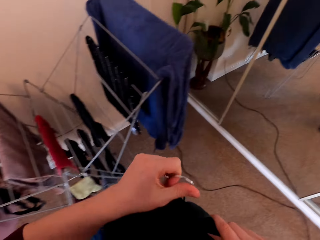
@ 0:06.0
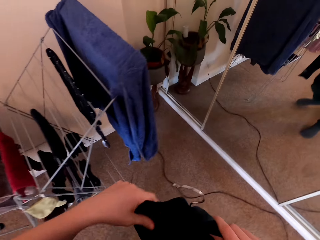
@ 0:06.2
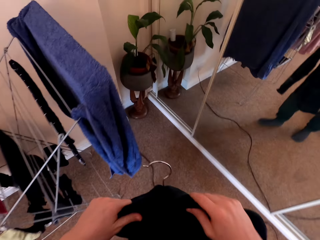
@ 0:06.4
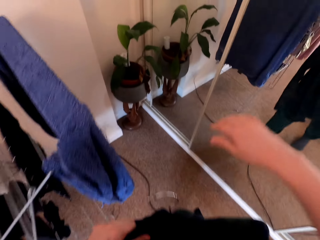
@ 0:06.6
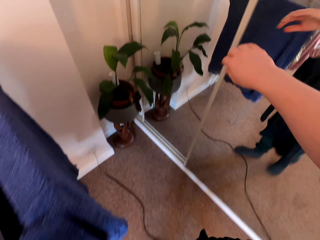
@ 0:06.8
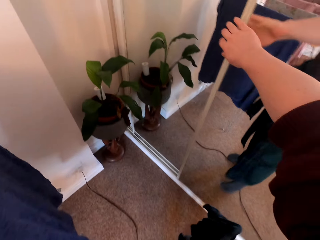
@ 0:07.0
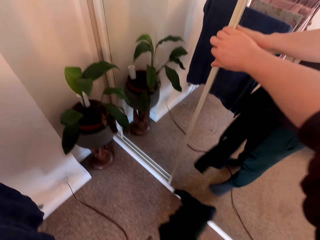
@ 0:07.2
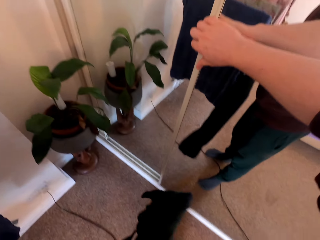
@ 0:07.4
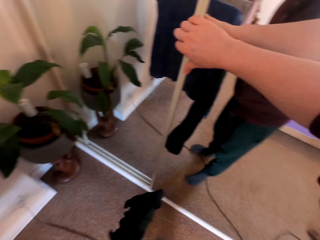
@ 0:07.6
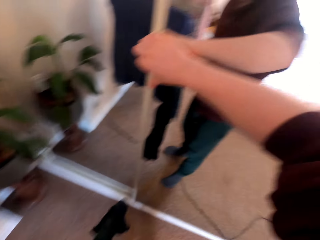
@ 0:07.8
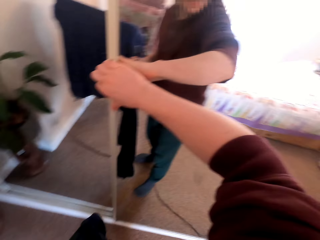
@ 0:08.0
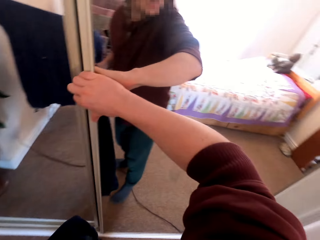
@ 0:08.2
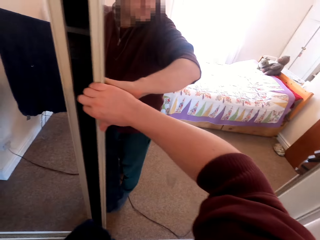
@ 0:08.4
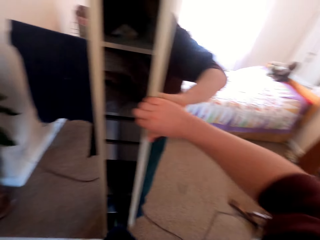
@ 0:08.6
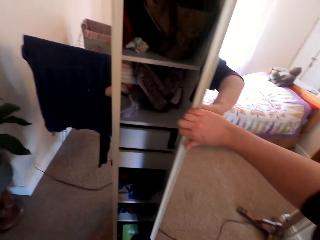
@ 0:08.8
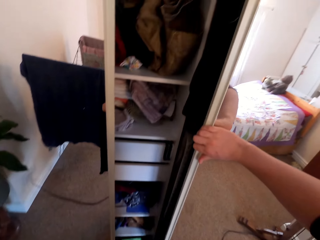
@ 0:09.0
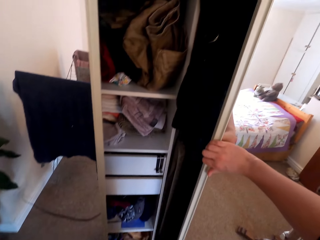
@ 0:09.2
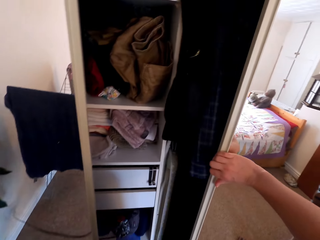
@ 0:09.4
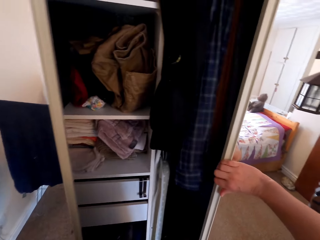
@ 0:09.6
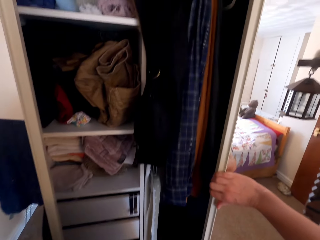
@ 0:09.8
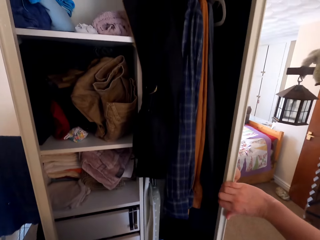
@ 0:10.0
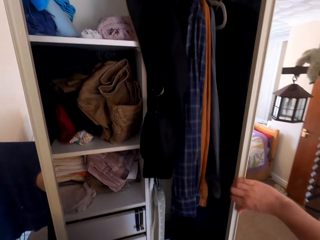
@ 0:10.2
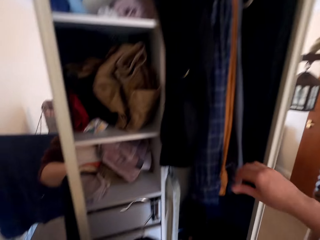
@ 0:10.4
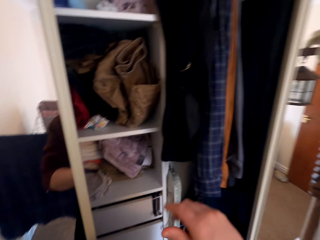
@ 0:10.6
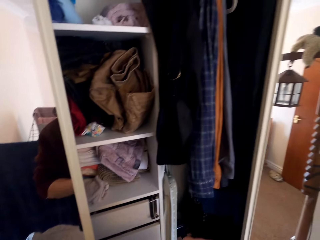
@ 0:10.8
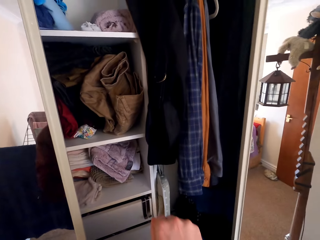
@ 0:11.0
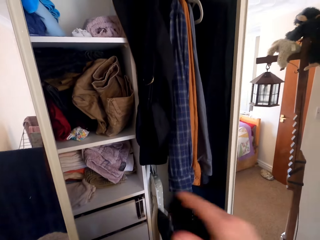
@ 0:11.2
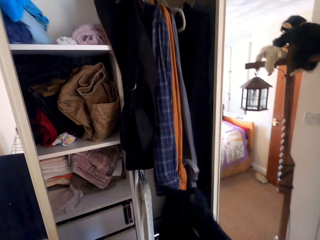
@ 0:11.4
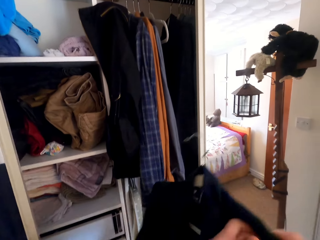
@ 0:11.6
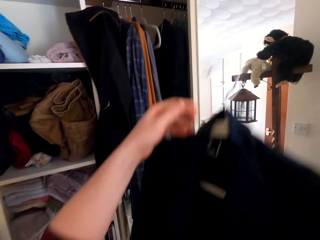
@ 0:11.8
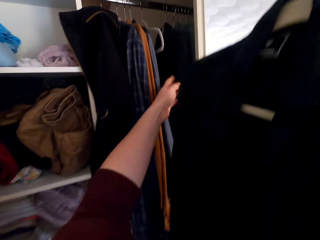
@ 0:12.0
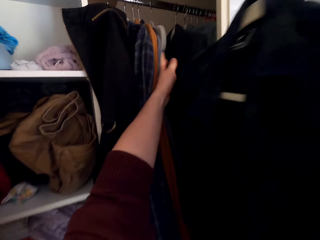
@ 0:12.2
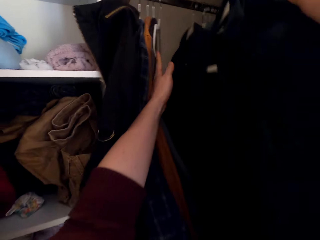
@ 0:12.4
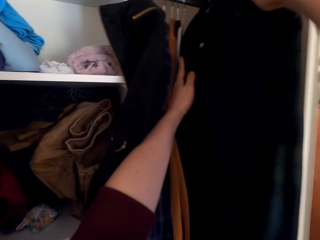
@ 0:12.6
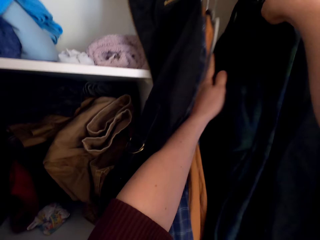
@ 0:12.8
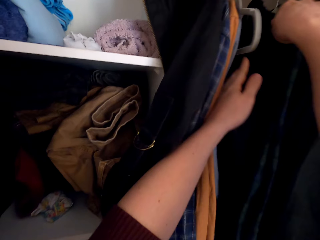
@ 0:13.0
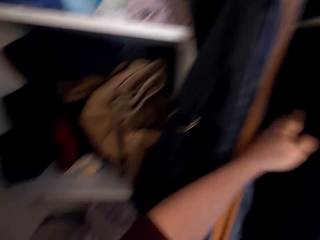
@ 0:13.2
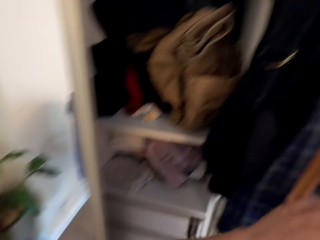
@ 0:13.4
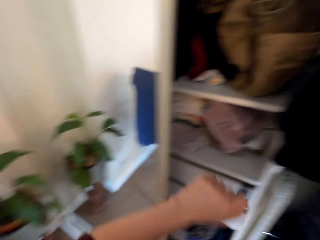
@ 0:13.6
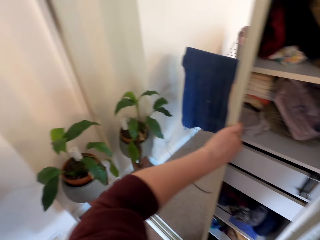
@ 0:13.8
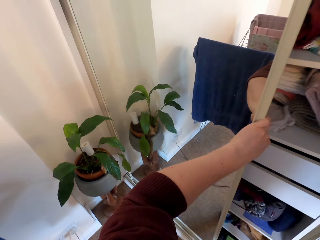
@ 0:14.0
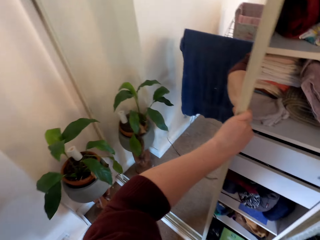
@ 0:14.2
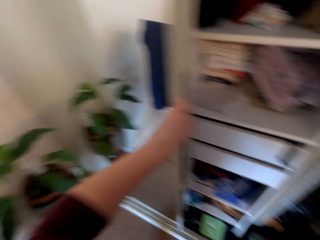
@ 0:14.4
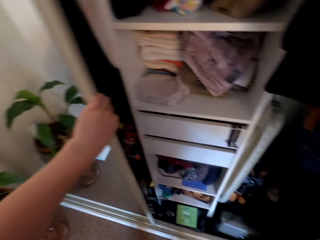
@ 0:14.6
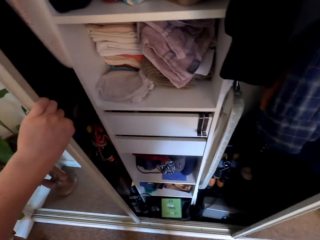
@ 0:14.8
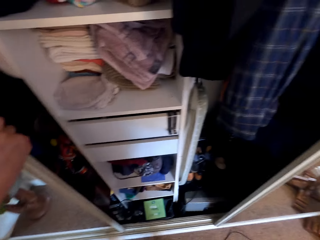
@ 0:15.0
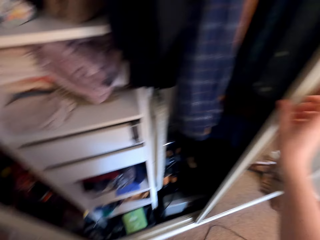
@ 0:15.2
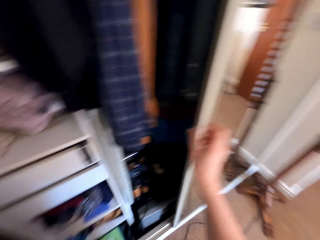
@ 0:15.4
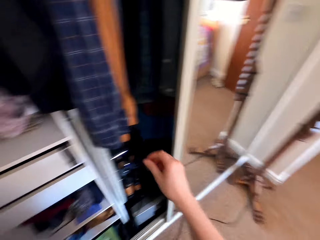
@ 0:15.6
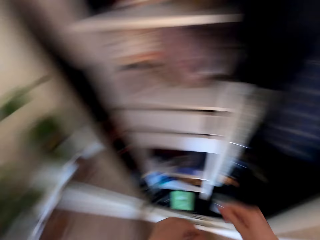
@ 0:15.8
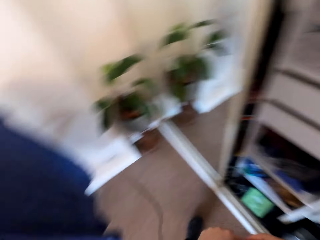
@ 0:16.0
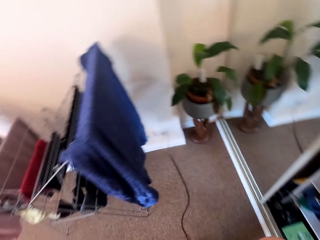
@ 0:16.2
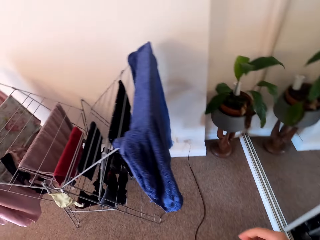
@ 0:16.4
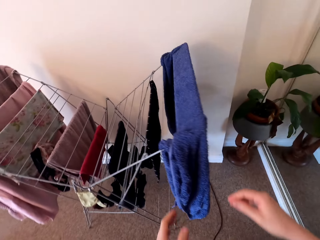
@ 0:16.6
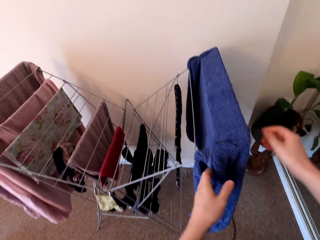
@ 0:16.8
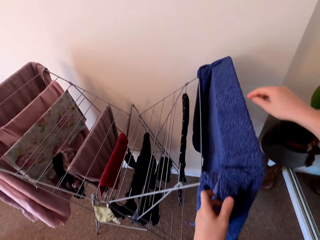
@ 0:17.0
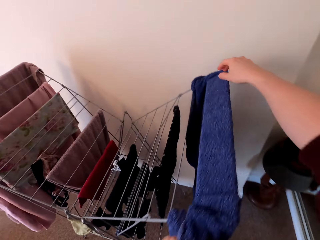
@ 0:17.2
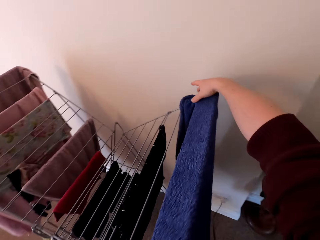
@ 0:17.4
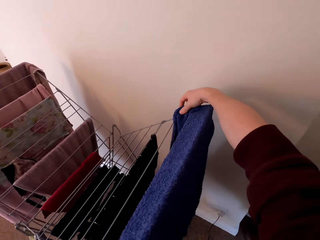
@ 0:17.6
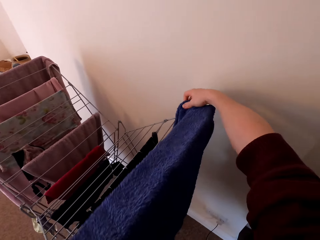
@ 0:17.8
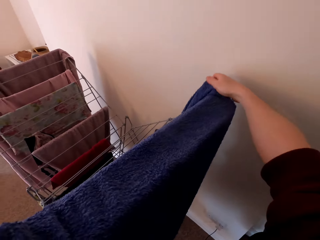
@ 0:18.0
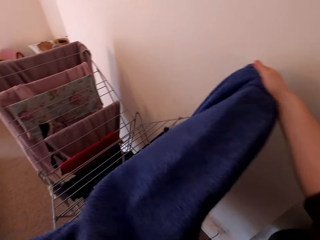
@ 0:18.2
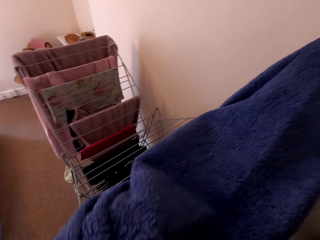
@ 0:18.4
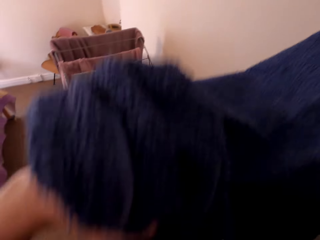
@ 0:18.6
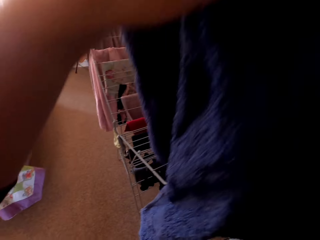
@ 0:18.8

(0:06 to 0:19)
The camera wearer picks the cloth from the cloth line. They hold the clothes hanger with both hands. They slide the wardrobe door and open the closet. They hang the shirt in the wardrobe. They slide the wardrobe door, turn around, and take a towel from the hanger stand.

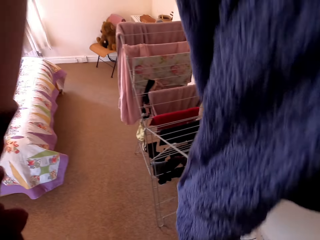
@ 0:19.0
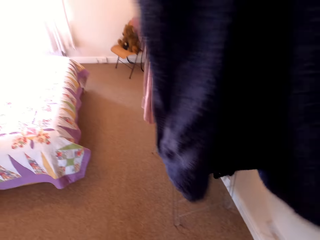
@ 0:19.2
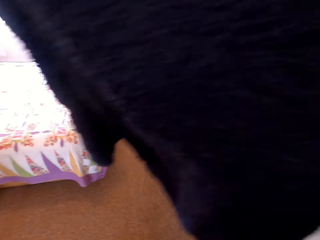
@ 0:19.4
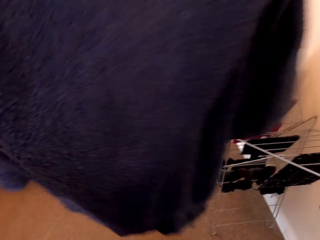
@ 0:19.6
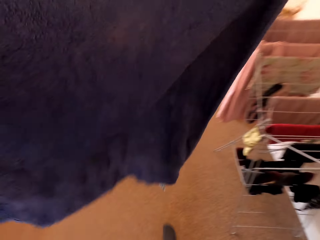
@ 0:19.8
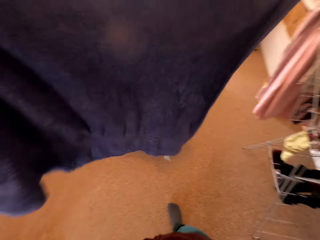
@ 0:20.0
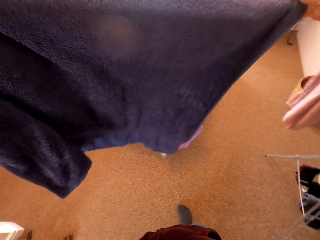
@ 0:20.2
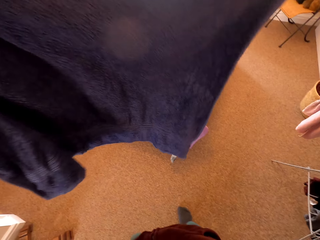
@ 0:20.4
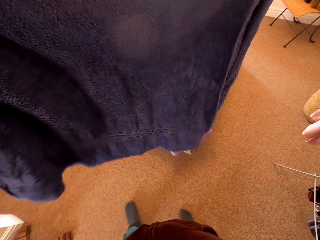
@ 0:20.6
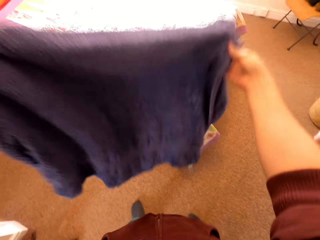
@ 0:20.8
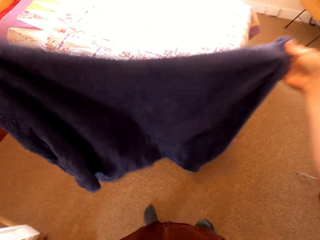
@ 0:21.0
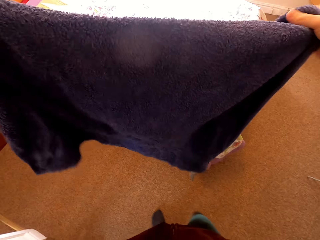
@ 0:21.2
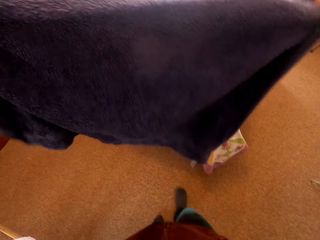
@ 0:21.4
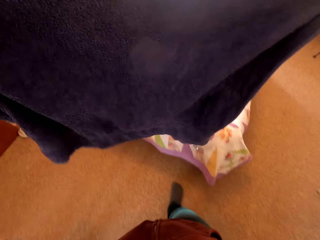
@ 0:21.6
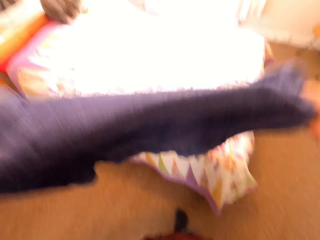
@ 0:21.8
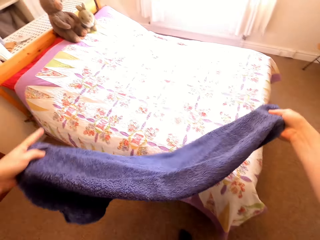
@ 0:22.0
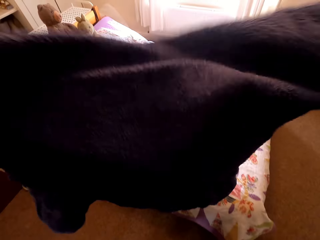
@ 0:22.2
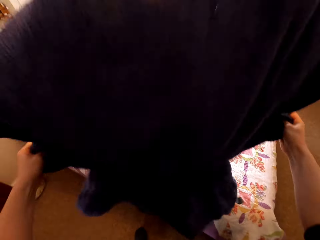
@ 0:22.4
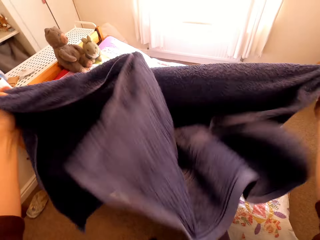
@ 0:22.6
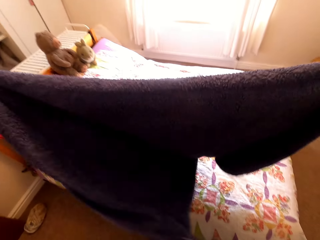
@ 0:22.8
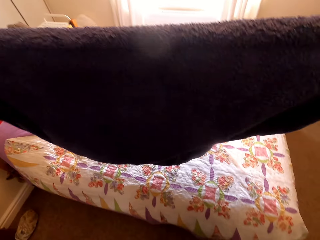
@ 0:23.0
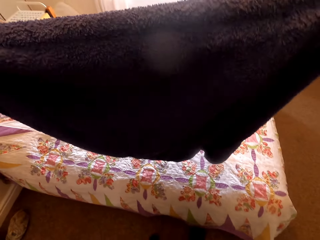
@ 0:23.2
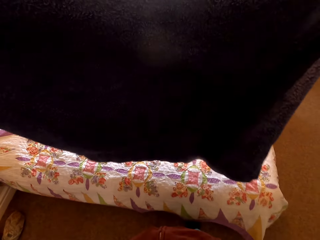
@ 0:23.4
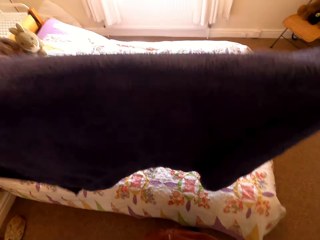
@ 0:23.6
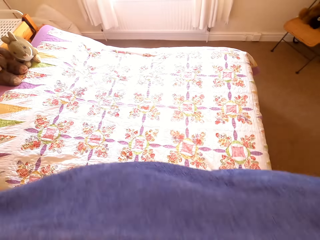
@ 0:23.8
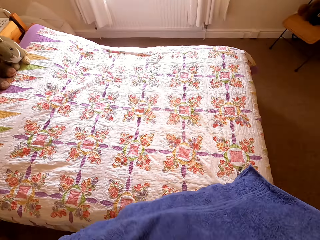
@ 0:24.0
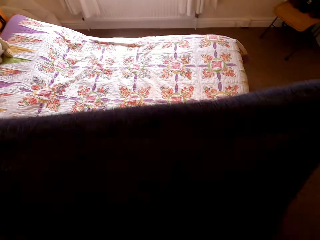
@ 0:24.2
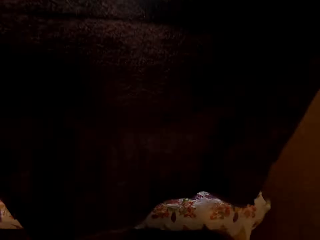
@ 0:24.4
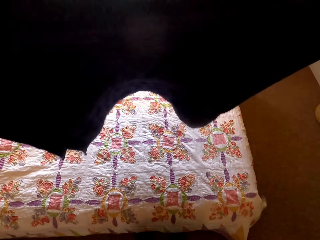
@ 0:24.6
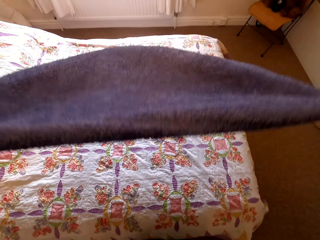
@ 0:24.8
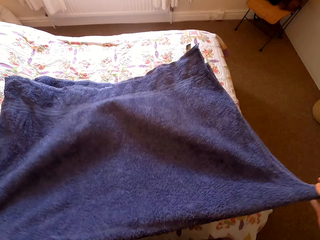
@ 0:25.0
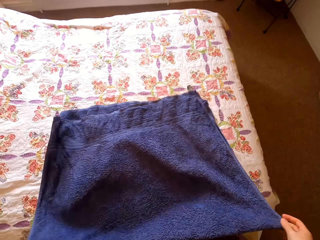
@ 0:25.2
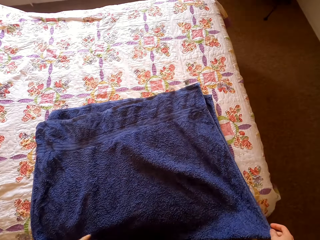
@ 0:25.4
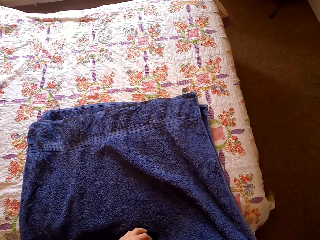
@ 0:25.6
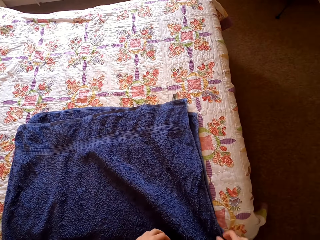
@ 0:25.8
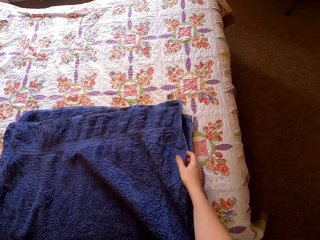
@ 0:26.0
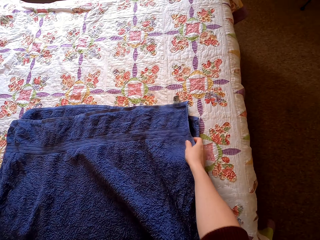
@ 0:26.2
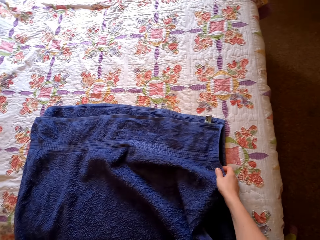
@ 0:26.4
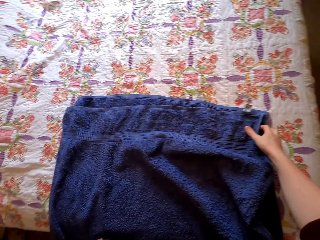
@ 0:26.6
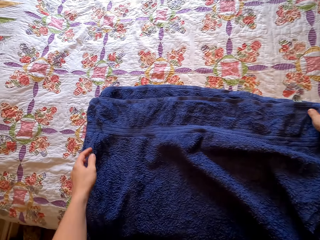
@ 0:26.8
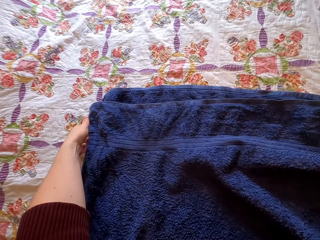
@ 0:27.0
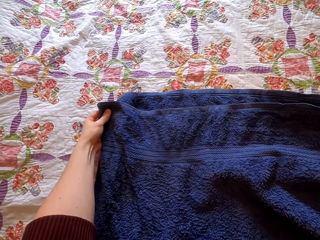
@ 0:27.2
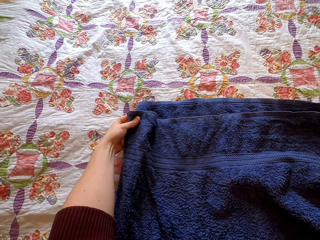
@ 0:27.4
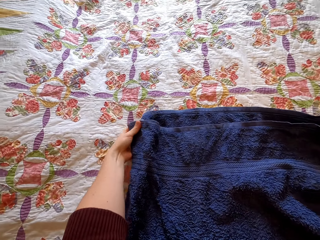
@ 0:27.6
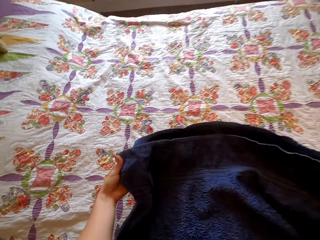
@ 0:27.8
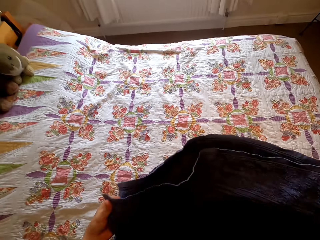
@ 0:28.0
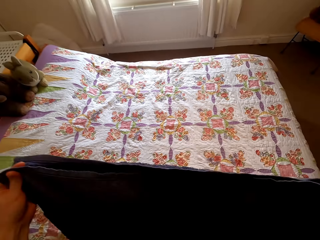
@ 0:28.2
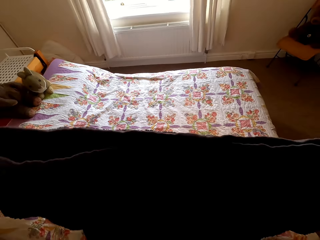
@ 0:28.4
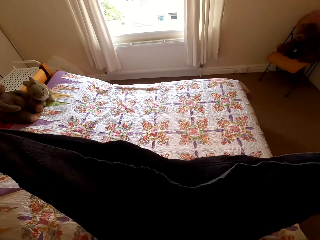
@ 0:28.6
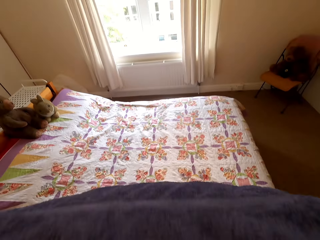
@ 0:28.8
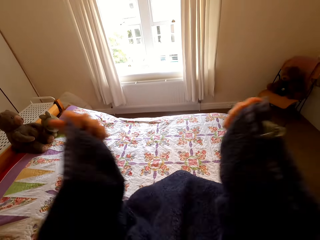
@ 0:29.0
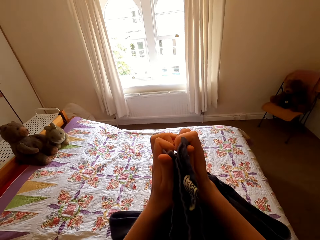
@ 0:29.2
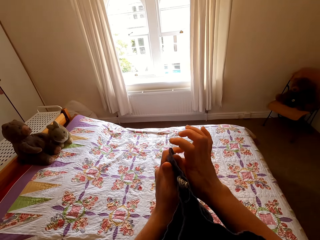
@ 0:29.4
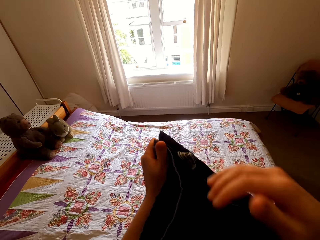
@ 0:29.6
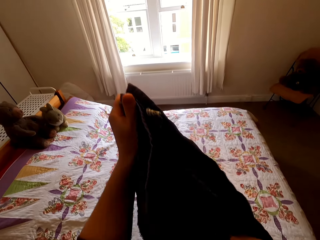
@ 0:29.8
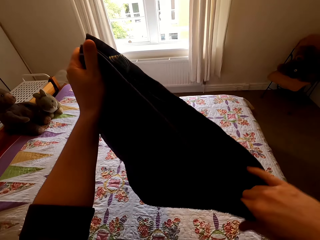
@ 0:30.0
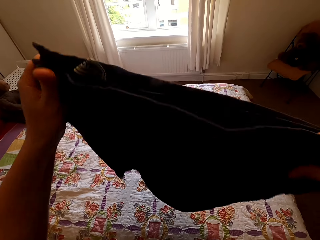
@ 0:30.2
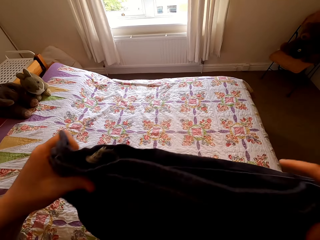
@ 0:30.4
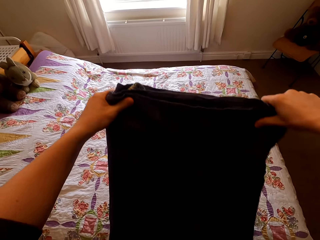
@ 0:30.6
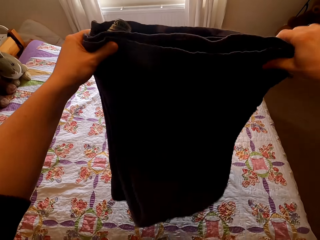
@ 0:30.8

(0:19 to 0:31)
The camera wearer picks up the towel. They fold the towel. They stretch the towel. They fold the towel and put the towel on the bed. They fold the towel. They lift the towel from the bed. They hold the towel. They fold the towel.
